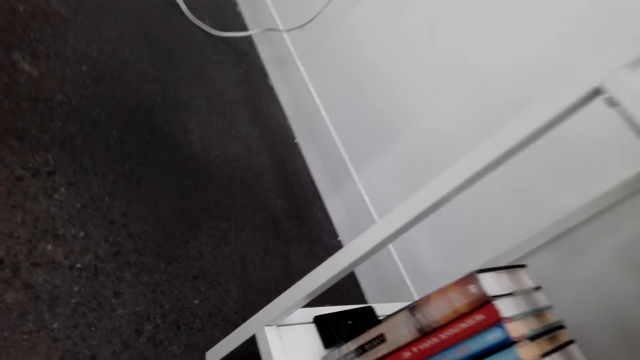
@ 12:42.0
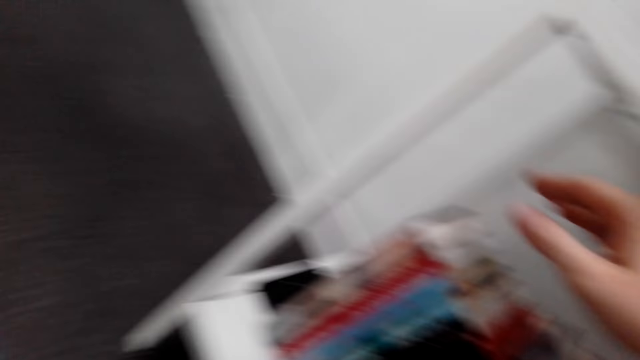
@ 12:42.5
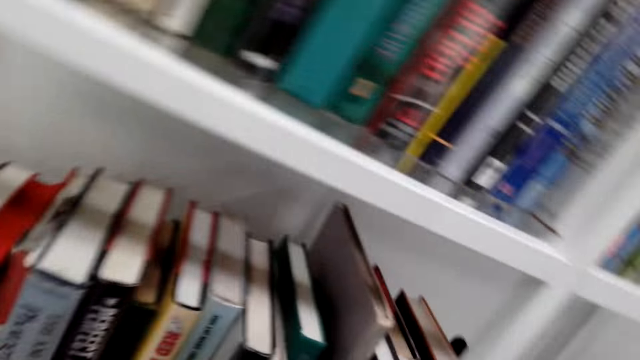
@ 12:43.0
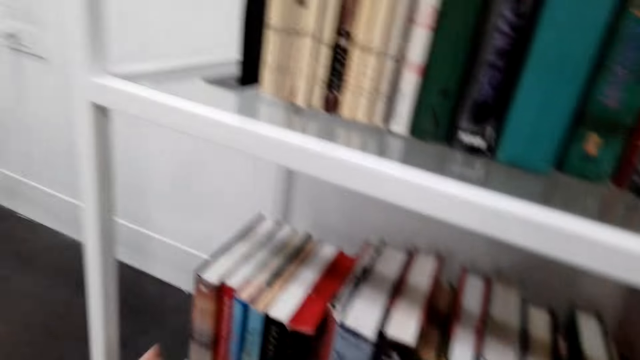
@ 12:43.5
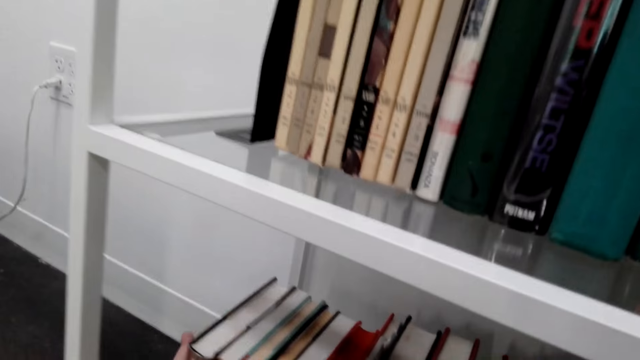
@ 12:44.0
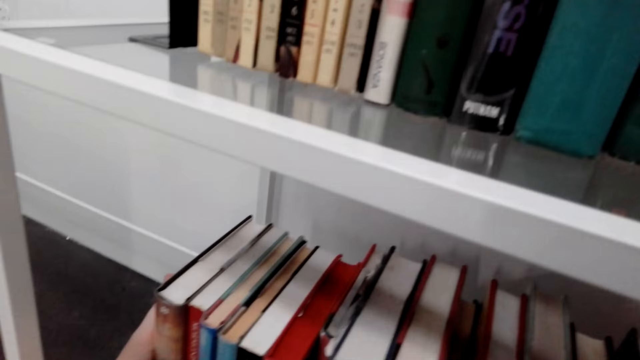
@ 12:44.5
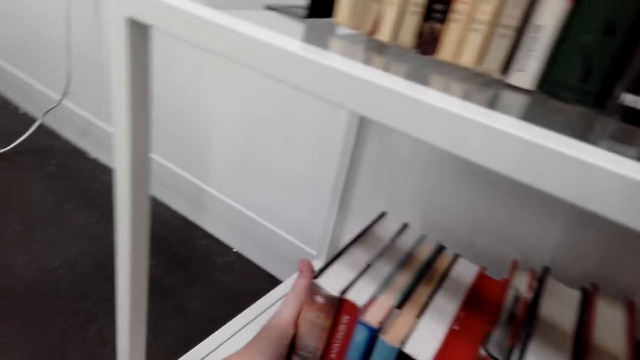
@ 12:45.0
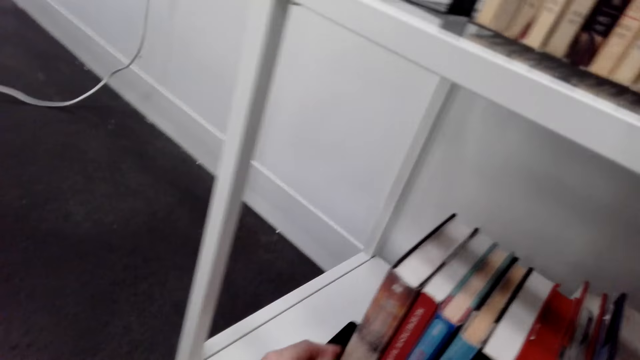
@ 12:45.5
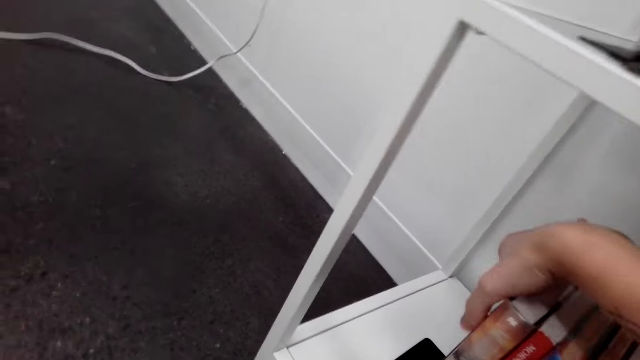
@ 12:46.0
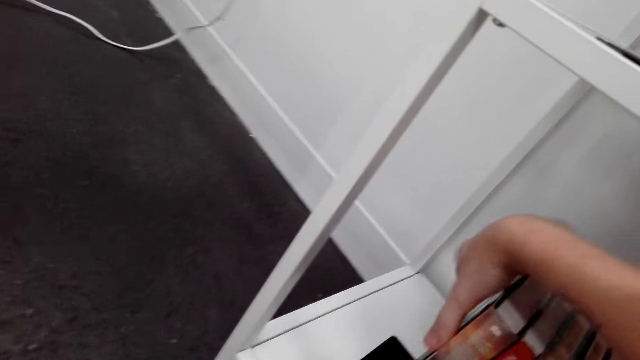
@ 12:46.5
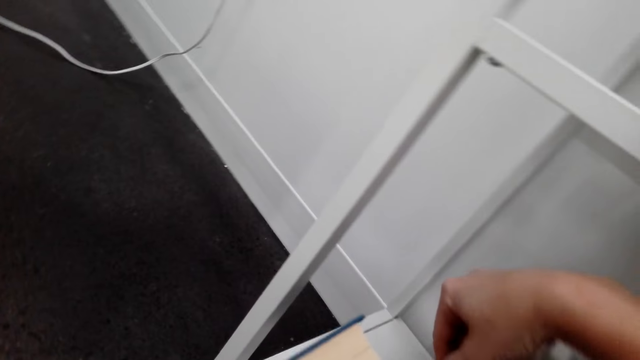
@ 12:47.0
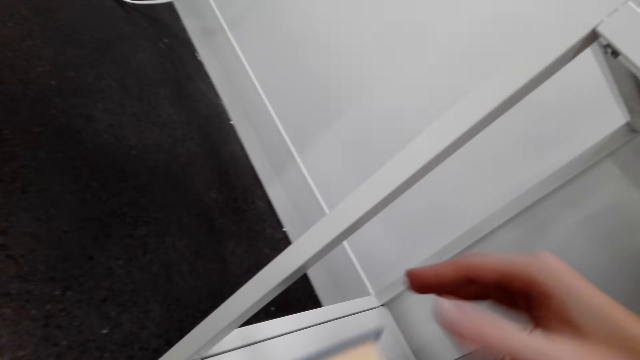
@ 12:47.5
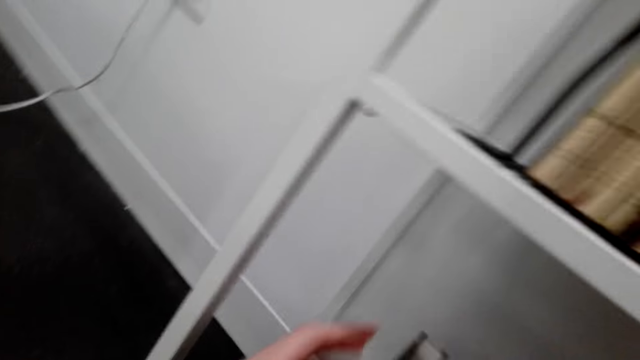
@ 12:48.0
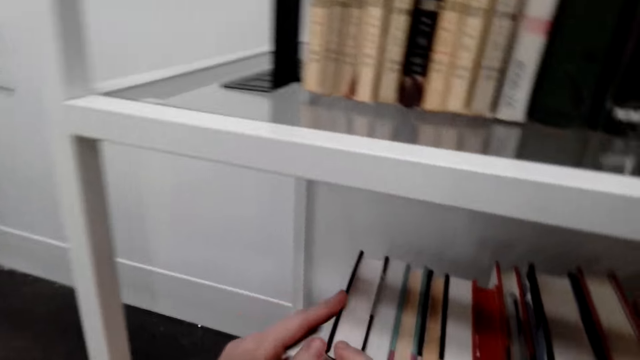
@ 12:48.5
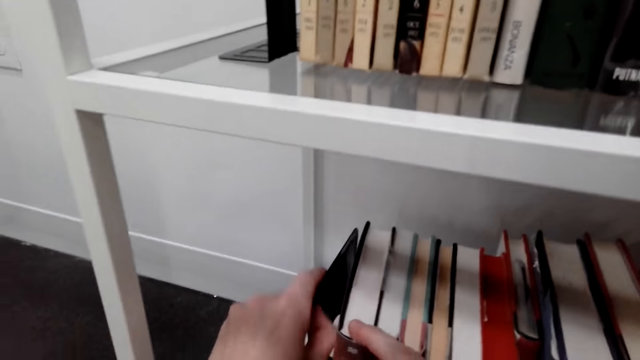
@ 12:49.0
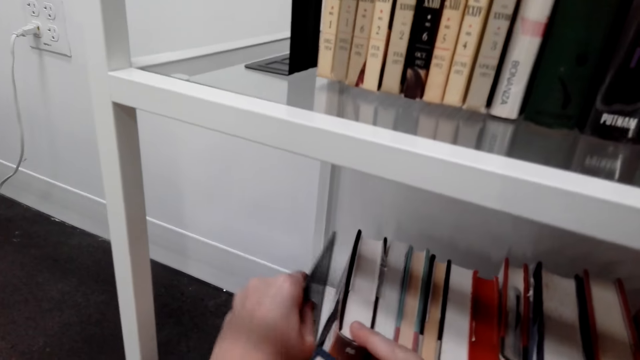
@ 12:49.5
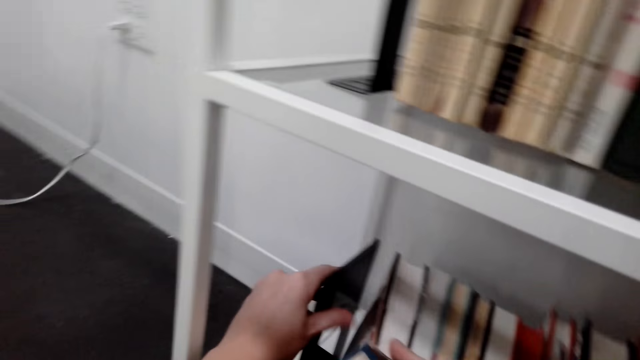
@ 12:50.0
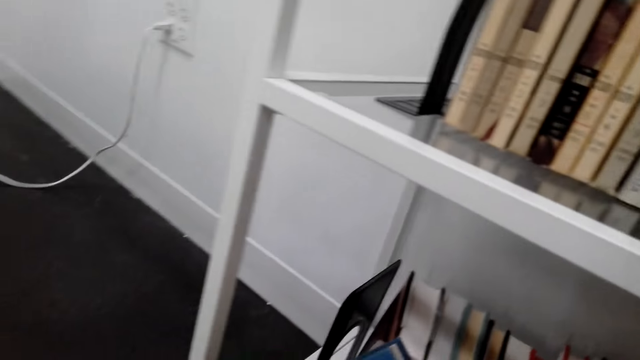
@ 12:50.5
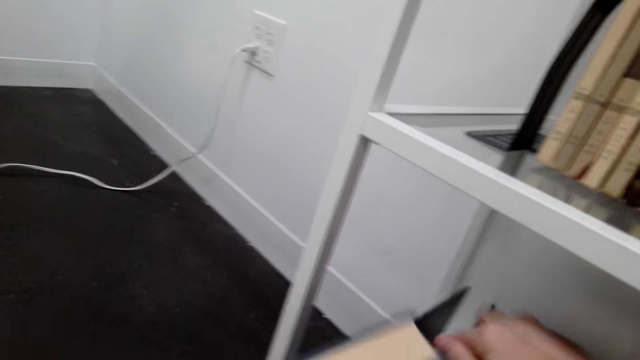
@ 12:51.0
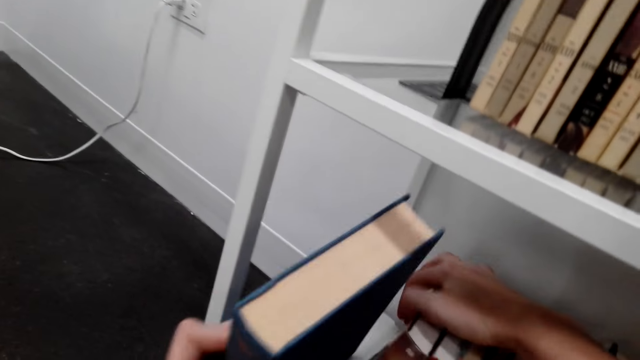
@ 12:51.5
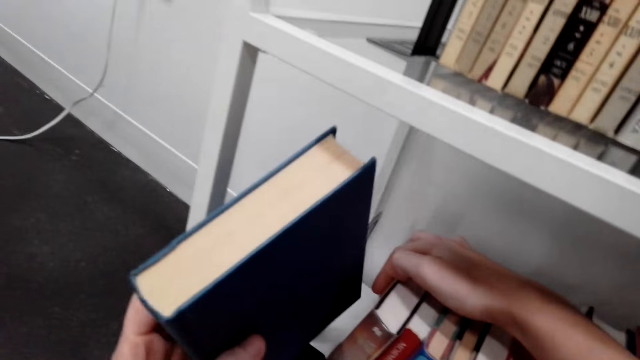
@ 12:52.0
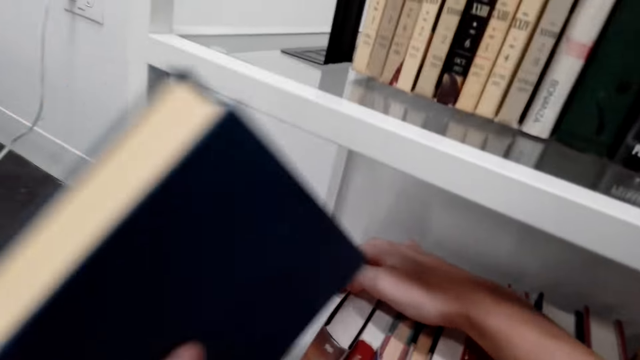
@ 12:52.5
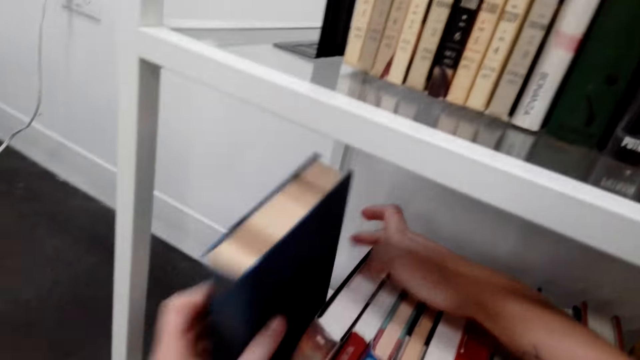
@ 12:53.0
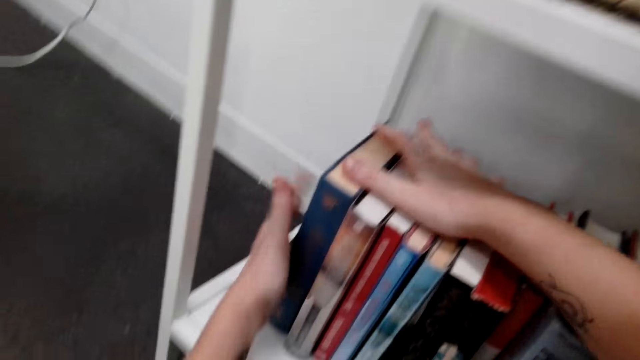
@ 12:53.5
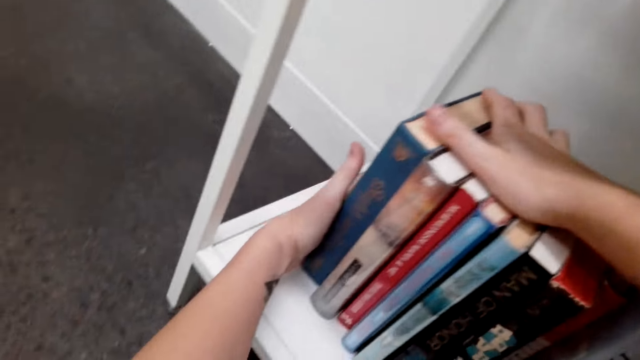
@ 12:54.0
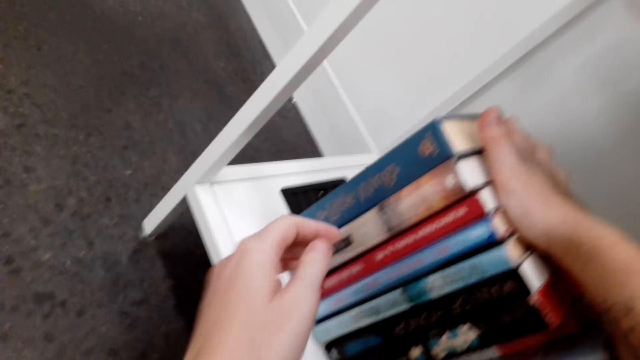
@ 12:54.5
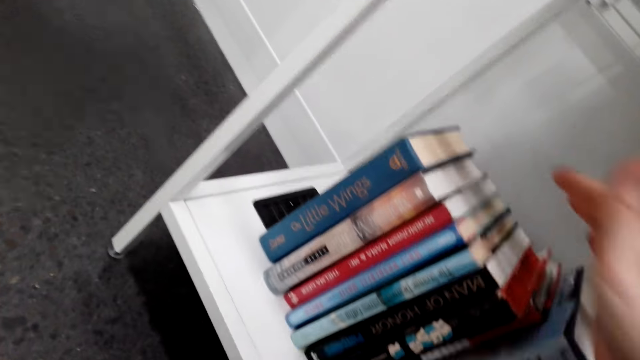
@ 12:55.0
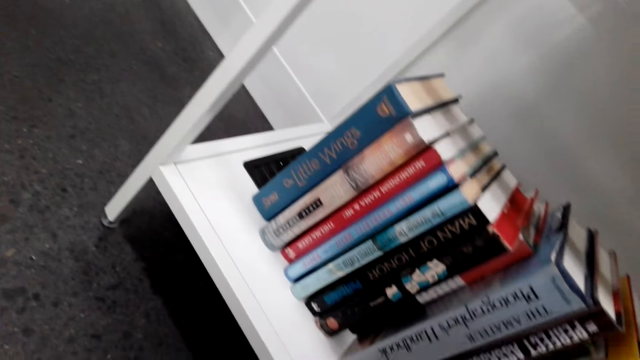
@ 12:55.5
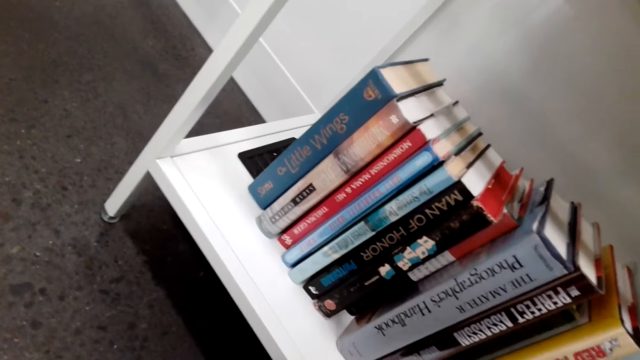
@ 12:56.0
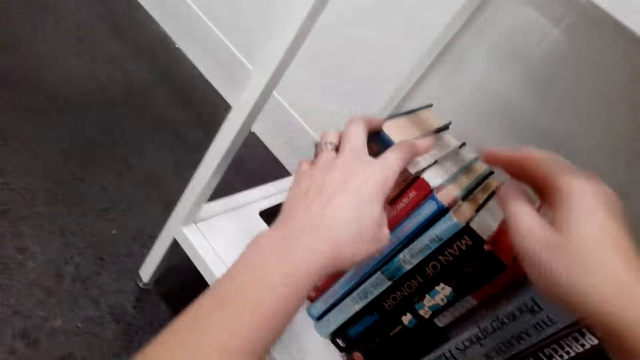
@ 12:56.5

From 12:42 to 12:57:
The camera wearer picks a book from the shelf. They arrange the books in the shelf. They push the books to the right. They touch the book holder. They pick the book with the other hand. They pull the book holder. They move the books in the shelf. They put the book in the shelf. They look around.

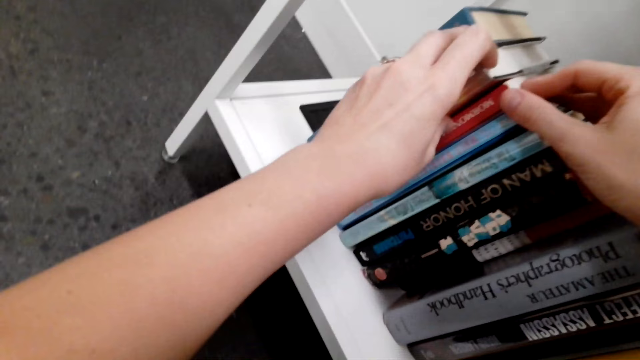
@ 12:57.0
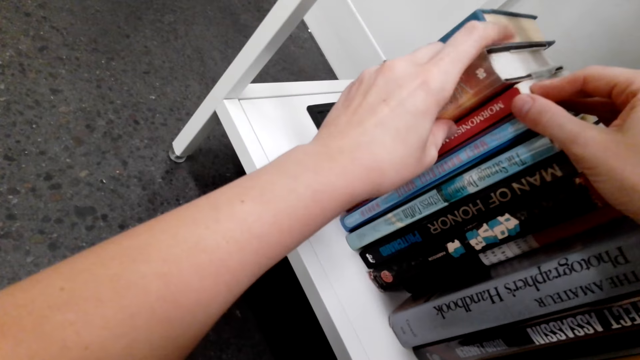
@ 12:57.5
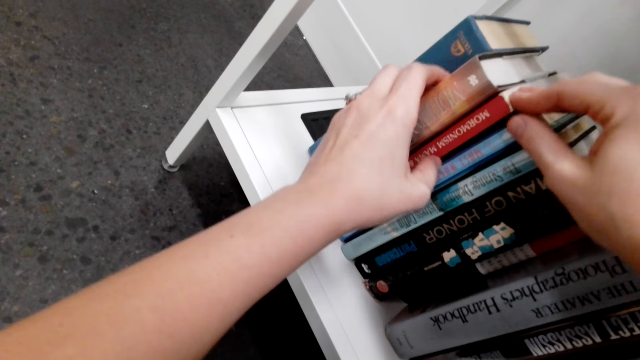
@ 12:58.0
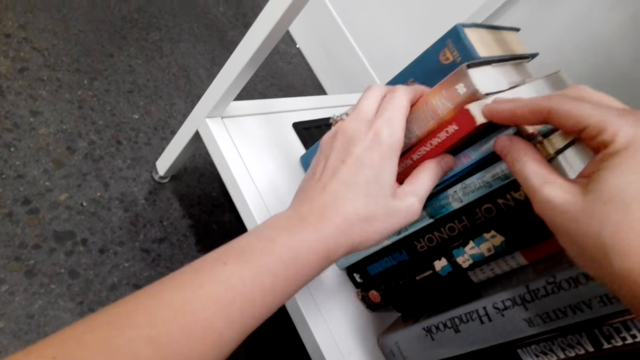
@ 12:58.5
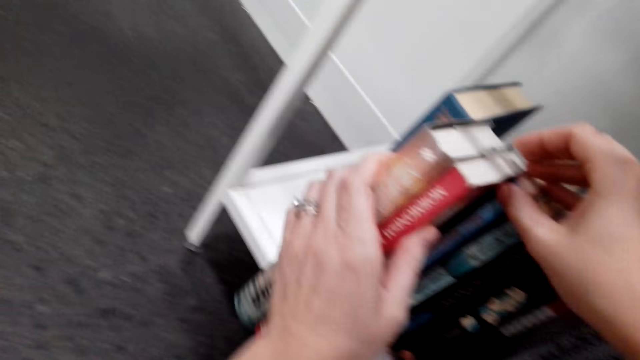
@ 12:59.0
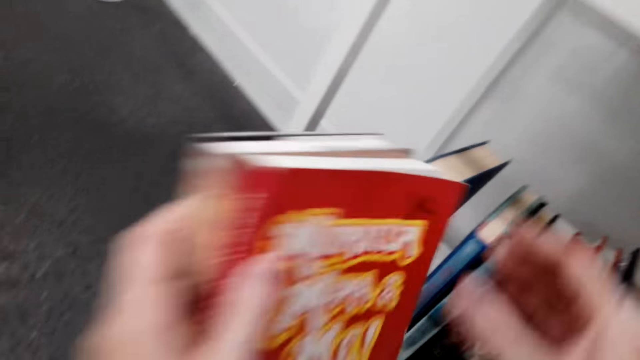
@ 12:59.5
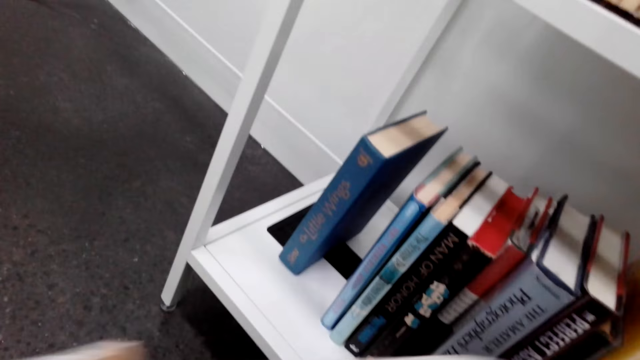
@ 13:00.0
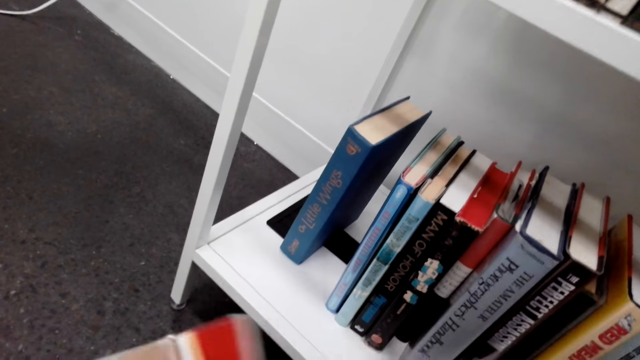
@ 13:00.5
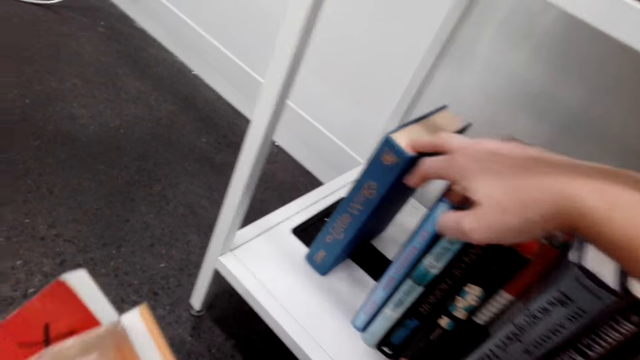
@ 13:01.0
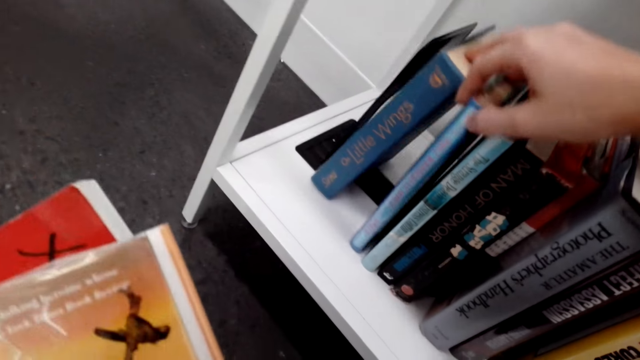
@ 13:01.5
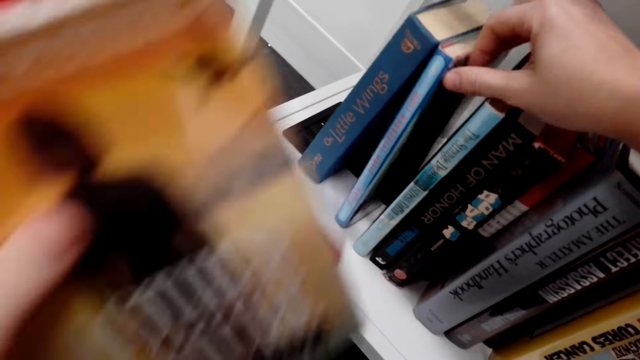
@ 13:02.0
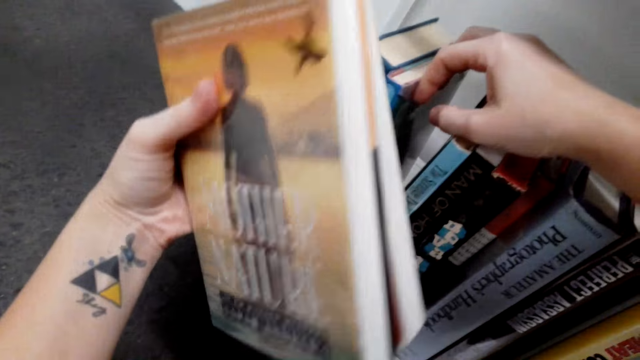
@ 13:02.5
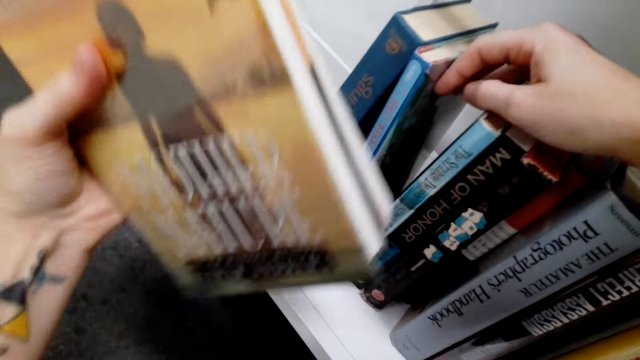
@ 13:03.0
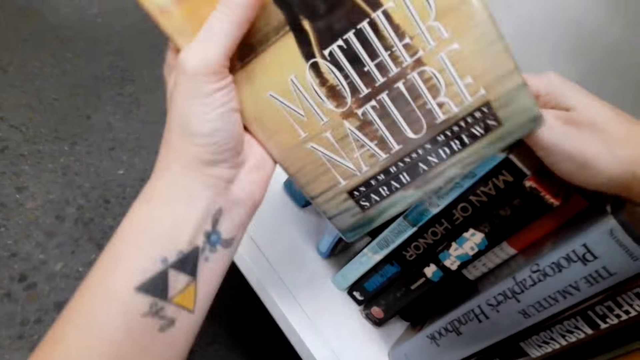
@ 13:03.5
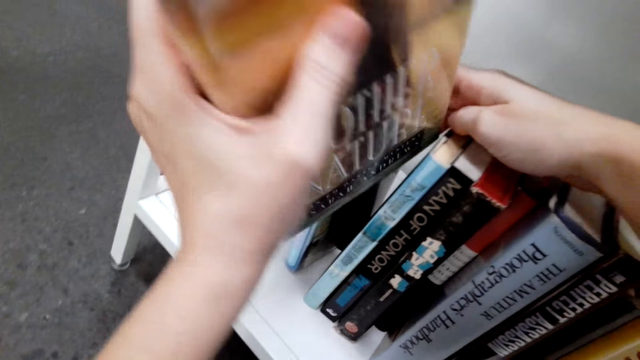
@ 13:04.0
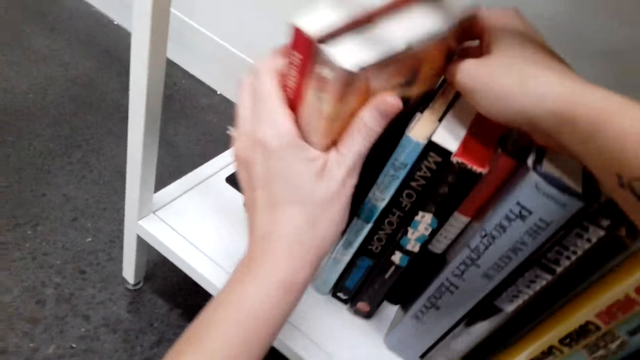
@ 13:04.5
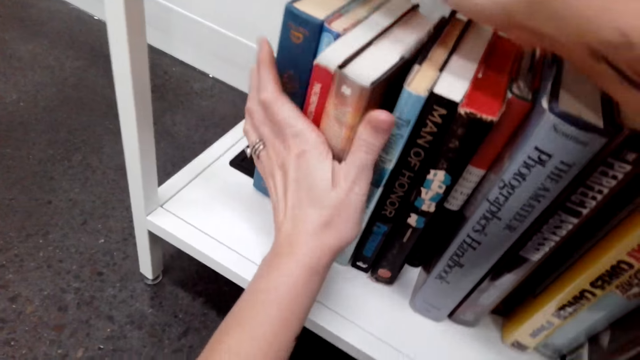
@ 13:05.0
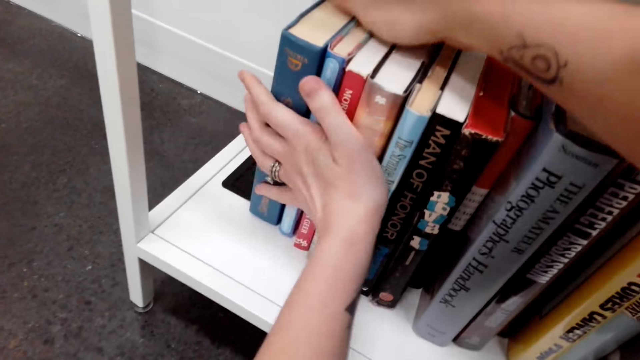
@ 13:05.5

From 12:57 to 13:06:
The camera wearer holds the books in the shelf. They look at the books. They remove some books from the shelf. They hold the books. They move the books in the shelf. They put the books in the shelf.
